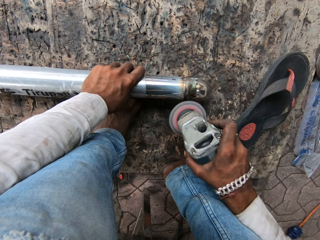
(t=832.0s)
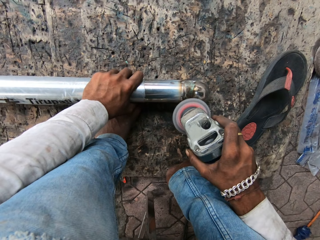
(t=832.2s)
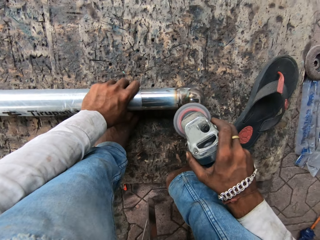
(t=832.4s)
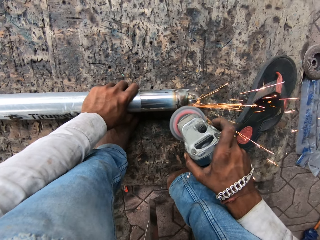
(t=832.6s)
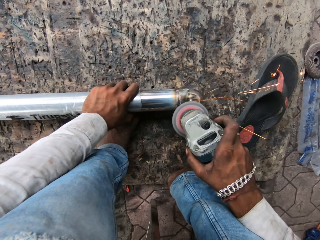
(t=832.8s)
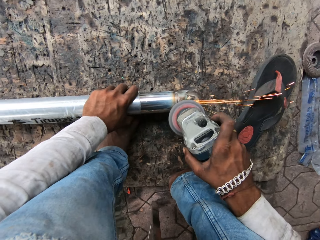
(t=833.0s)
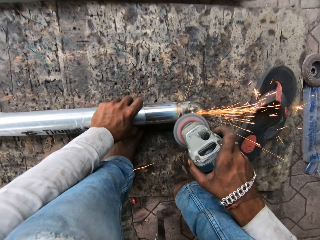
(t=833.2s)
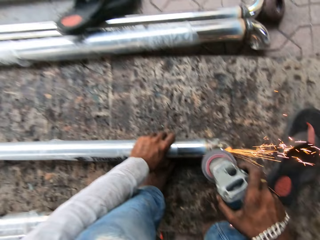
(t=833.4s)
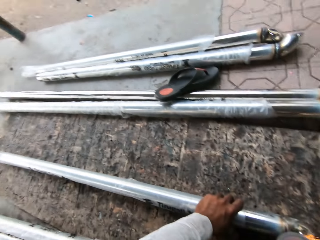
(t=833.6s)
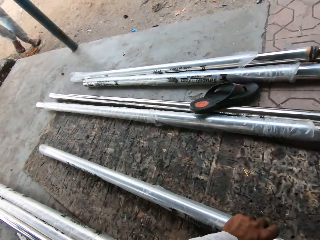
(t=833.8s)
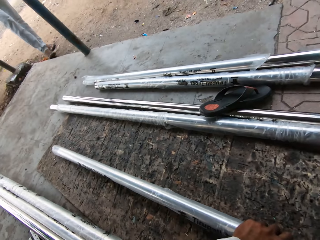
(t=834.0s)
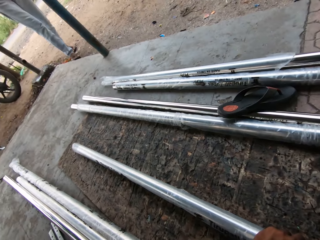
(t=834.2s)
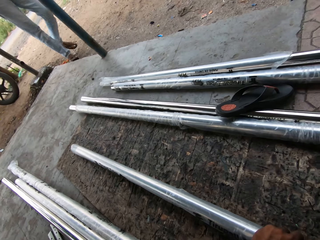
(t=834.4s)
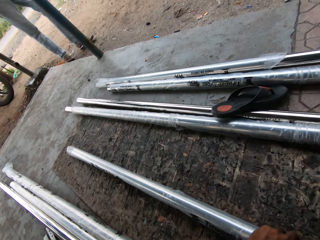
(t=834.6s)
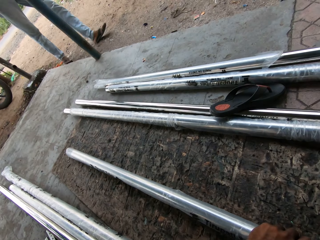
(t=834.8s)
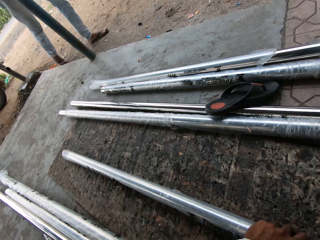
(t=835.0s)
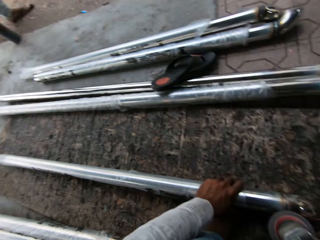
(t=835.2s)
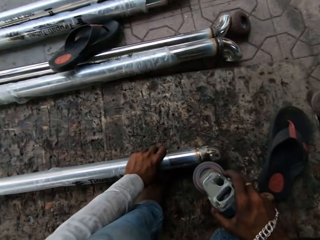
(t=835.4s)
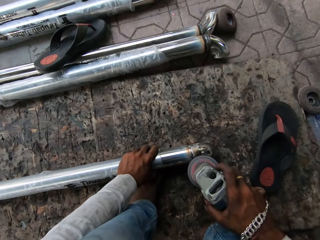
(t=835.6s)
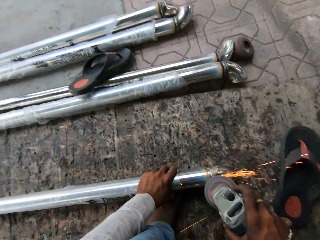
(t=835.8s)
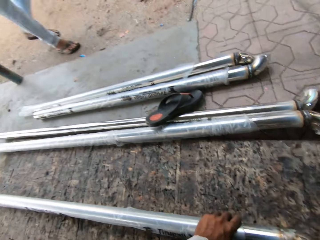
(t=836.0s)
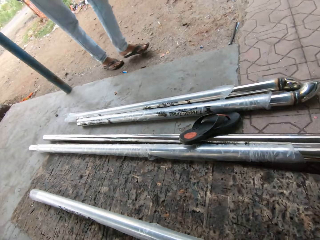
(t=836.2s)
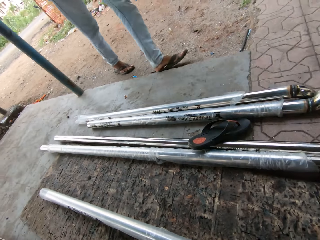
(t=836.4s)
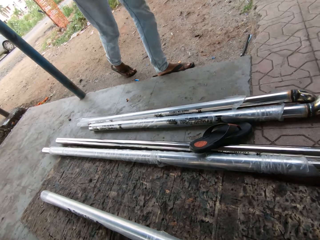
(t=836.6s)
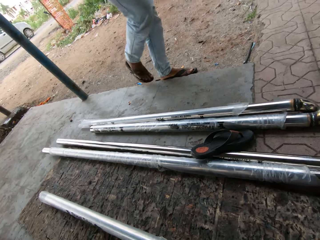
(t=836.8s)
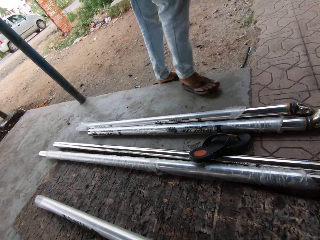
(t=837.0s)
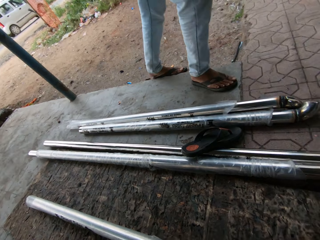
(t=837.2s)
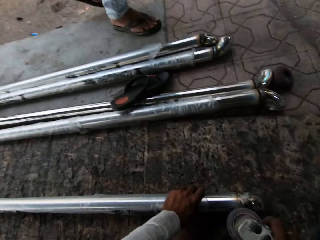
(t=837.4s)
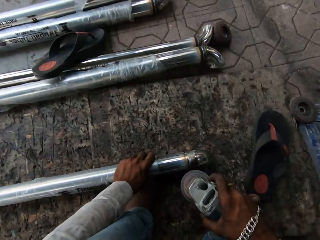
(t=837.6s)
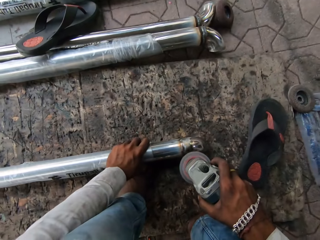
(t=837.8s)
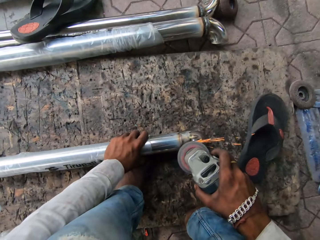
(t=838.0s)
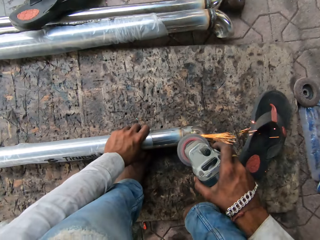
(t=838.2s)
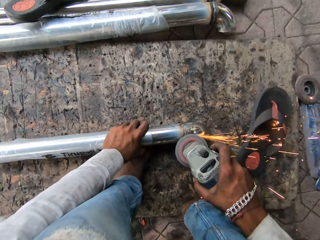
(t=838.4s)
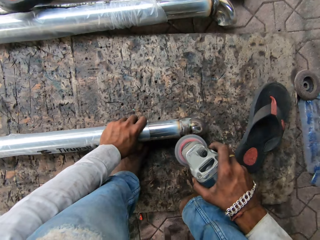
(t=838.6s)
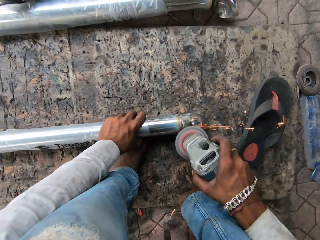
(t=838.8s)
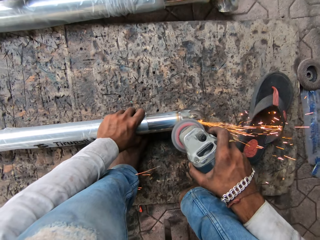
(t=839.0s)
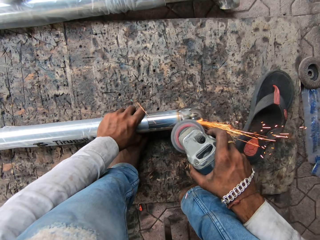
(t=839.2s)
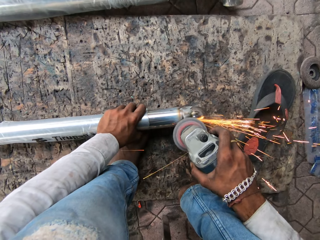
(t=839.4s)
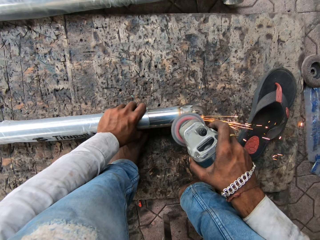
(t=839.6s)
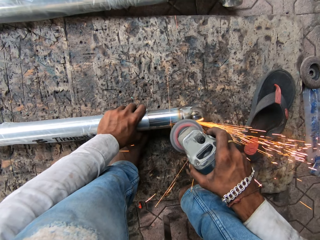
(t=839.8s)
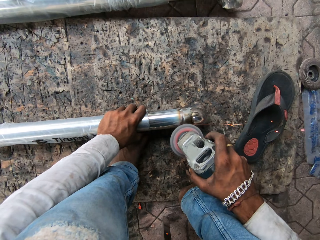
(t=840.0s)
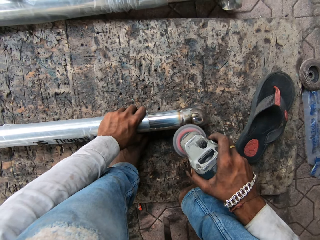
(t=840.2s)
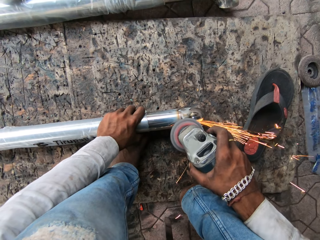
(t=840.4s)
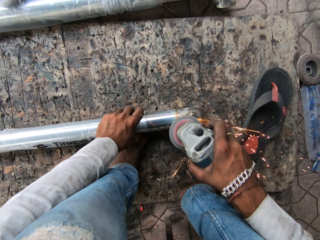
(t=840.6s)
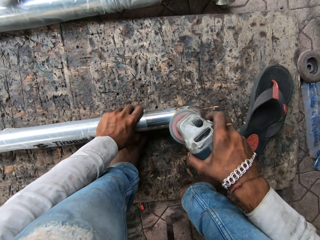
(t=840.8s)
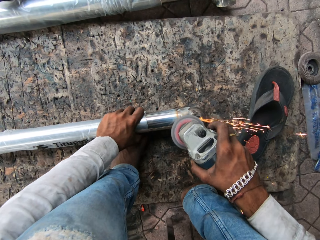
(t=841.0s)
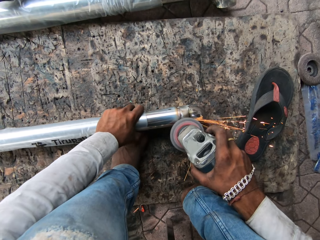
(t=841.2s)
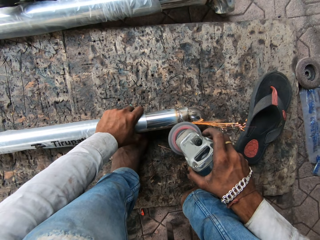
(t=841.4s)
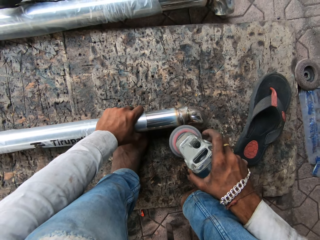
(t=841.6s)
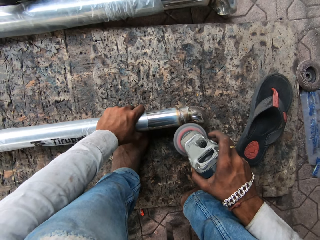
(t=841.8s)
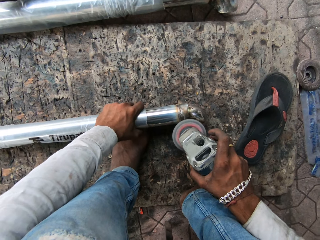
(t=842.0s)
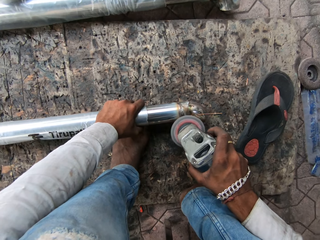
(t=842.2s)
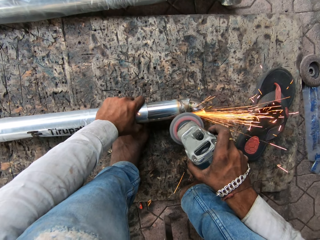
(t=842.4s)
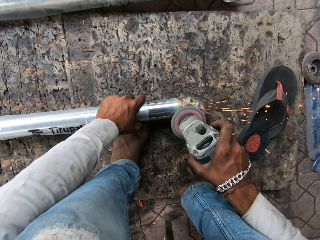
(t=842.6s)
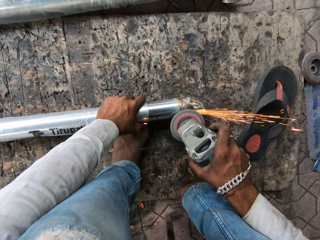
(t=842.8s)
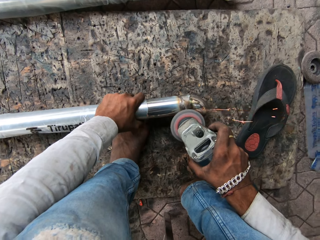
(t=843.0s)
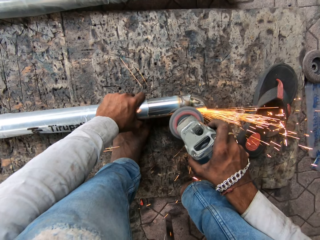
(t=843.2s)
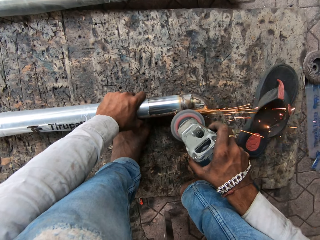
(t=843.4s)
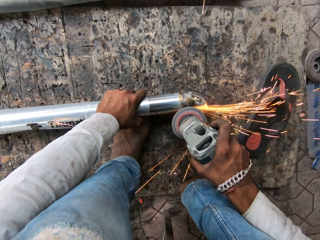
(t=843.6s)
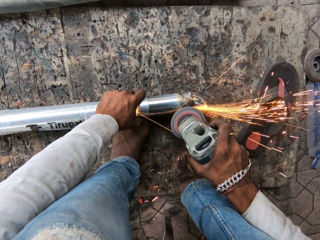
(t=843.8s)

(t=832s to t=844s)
The camera wearer looks around. A person walks towards the work place.

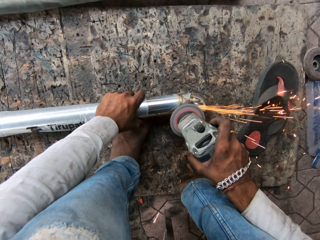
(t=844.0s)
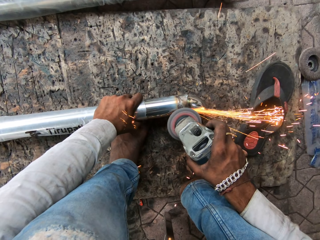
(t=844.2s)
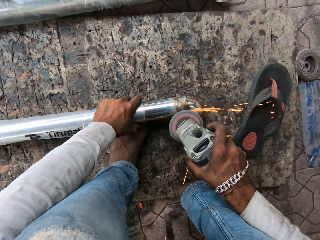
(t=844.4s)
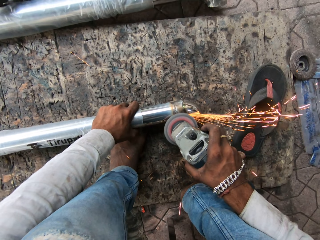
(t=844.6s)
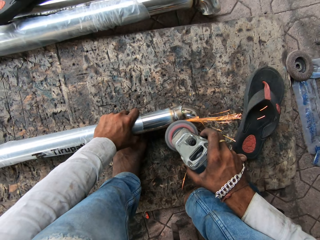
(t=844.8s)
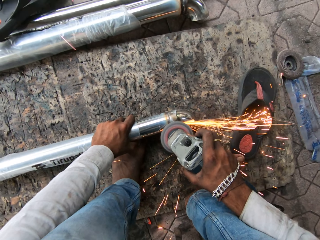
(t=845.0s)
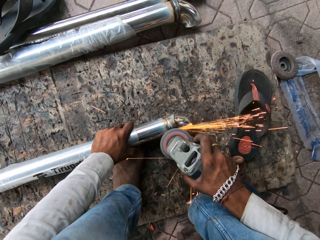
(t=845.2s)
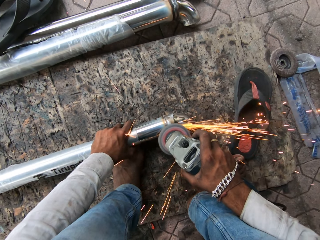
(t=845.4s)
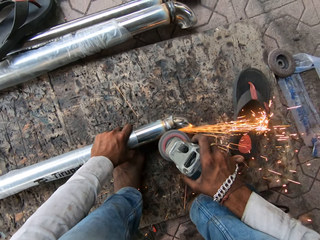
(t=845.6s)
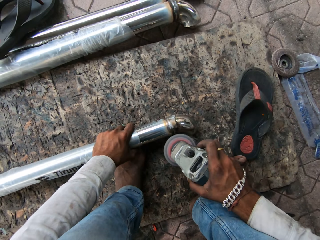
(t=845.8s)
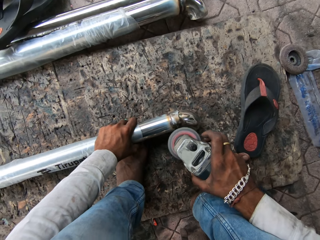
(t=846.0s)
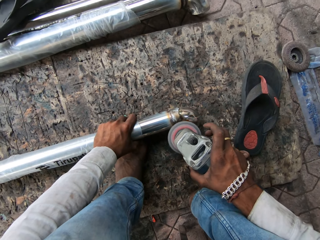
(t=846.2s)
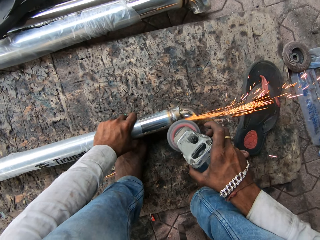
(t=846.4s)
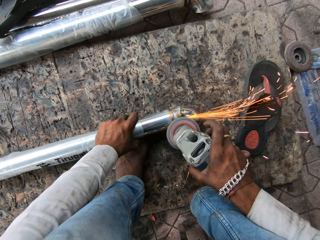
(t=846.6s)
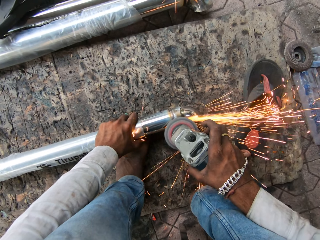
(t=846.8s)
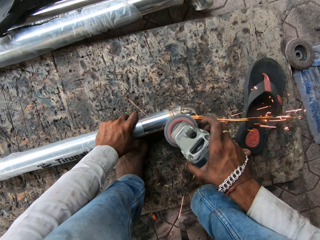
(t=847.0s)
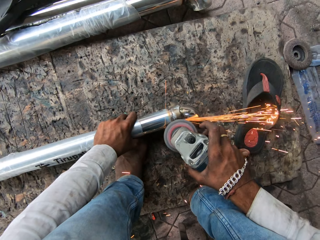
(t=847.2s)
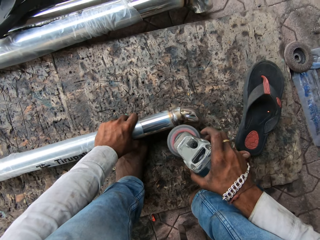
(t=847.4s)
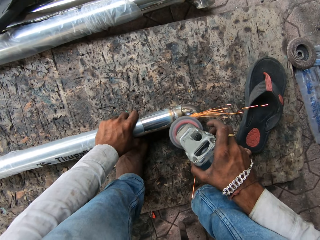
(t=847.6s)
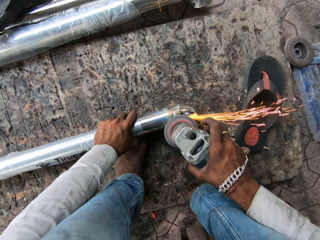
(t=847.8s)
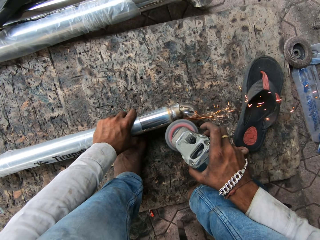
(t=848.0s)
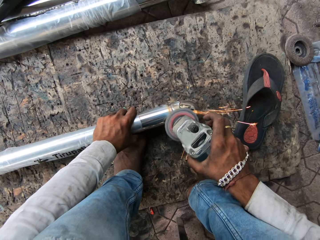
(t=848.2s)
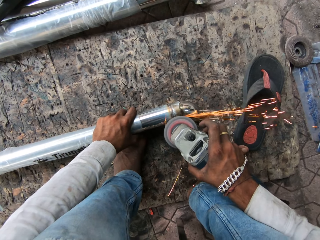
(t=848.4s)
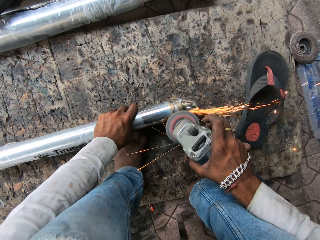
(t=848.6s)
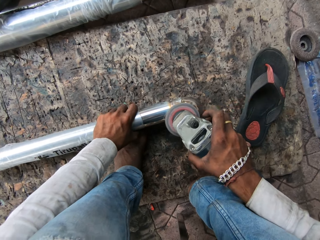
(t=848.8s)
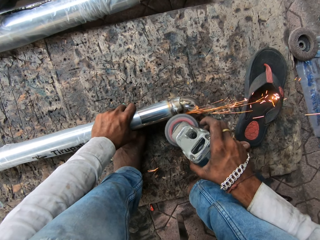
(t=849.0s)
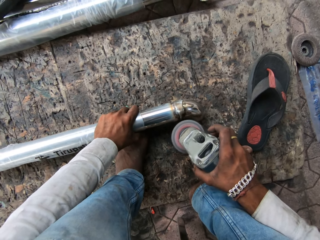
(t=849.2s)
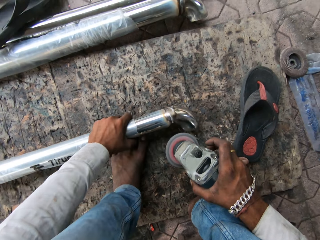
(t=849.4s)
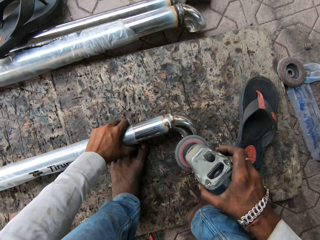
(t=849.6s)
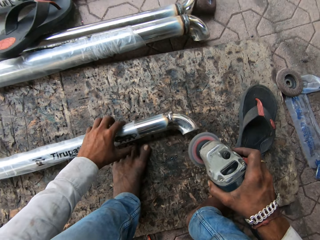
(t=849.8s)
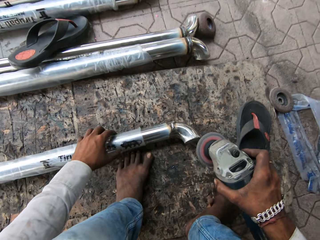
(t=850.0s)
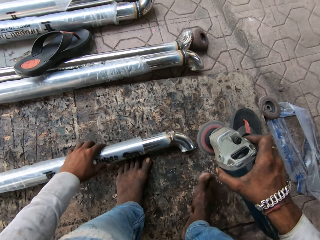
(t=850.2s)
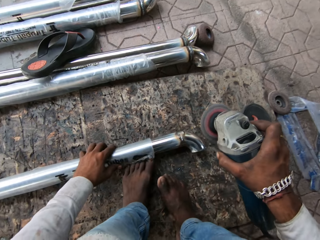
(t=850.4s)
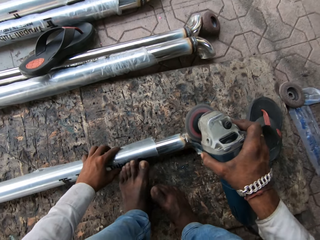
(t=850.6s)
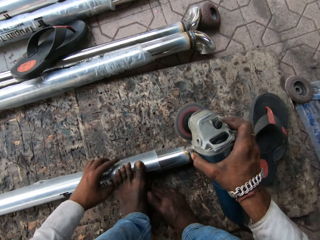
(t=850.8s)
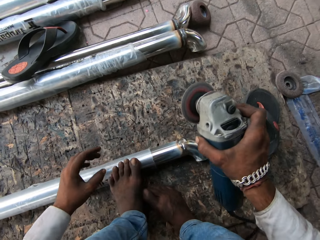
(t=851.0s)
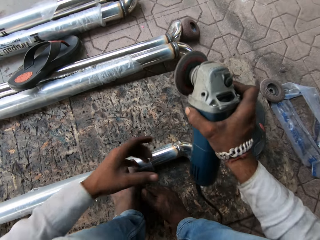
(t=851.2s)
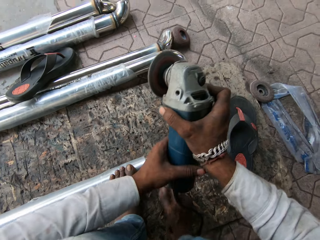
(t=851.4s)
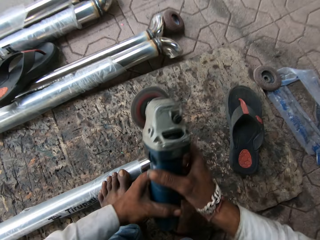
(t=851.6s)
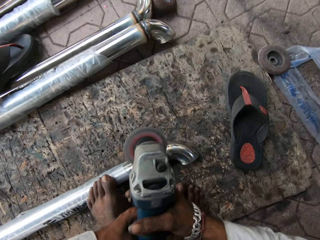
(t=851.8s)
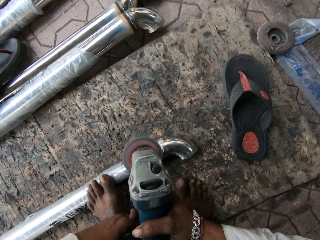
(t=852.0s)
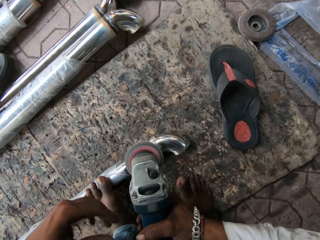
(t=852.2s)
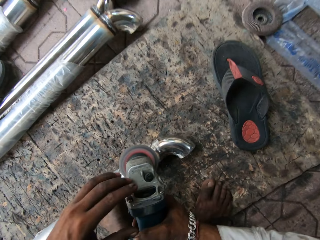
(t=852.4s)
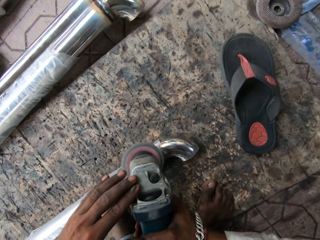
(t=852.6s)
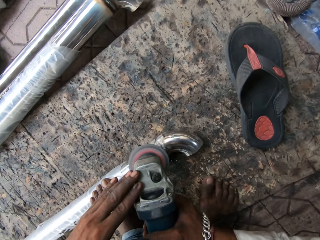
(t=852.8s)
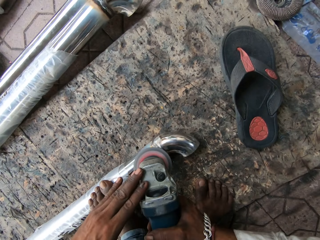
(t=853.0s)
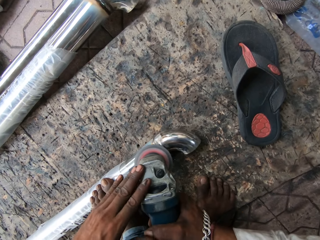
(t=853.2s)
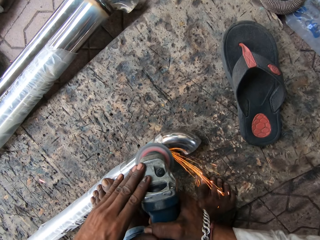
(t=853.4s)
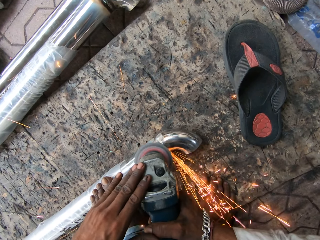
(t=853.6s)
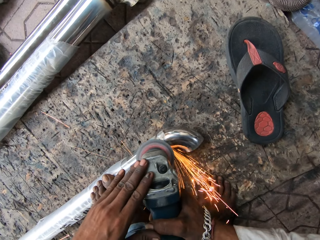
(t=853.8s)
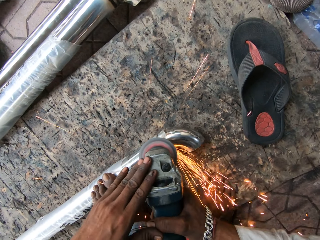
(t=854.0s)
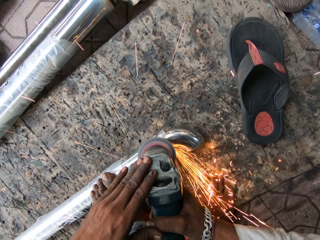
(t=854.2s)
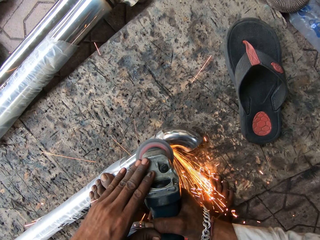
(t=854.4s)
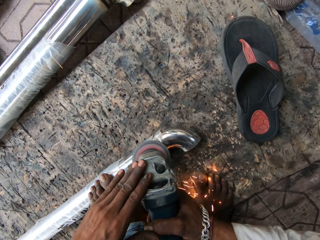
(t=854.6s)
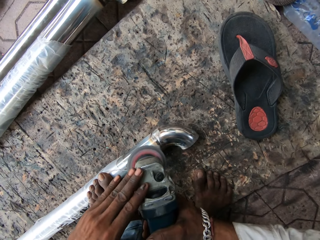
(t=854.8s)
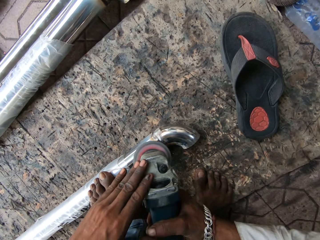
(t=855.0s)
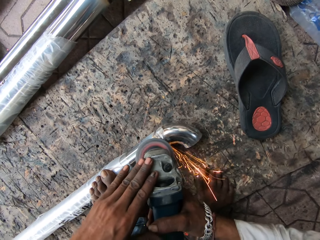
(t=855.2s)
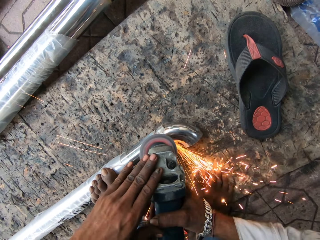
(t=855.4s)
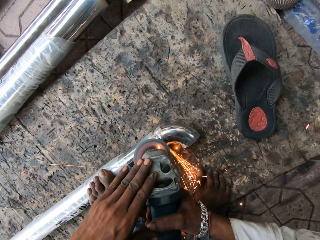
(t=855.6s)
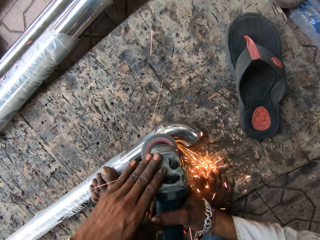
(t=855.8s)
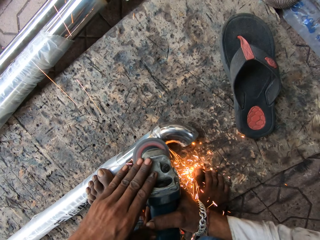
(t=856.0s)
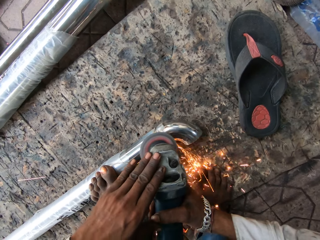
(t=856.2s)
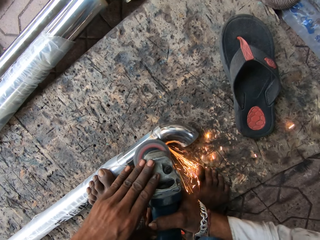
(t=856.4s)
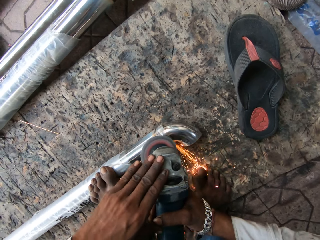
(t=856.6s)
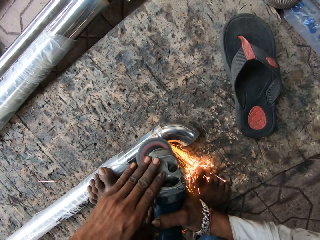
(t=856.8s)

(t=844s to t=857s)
The camera wearer drops the metal, holds the metal, and steps on the metal. They hold the angle grinder with both hands. They hold the angle grinder again. They smoothen the metal with the grinder.
